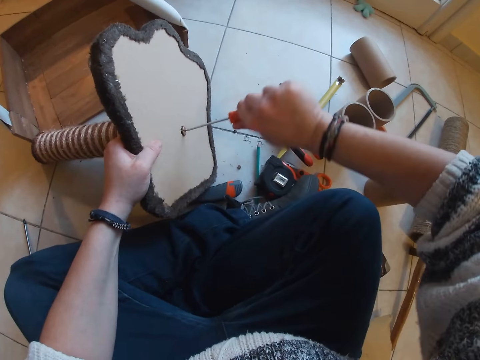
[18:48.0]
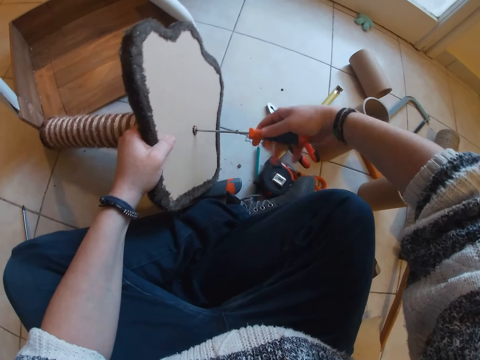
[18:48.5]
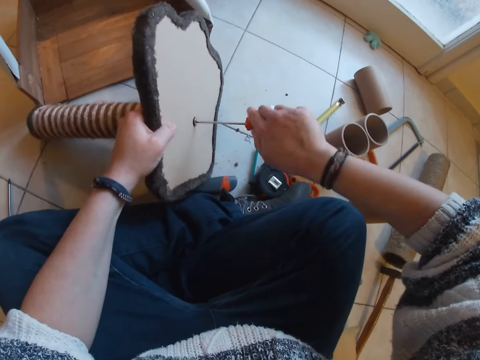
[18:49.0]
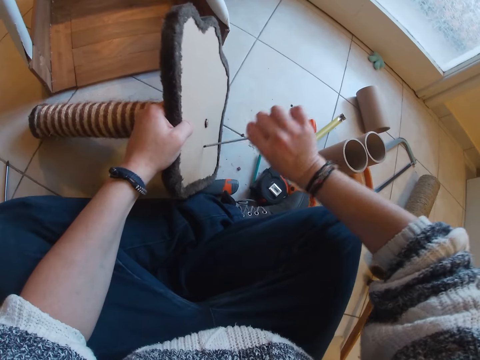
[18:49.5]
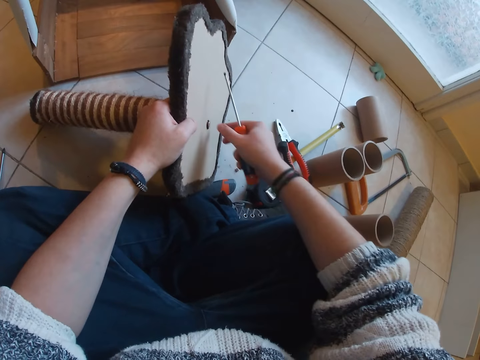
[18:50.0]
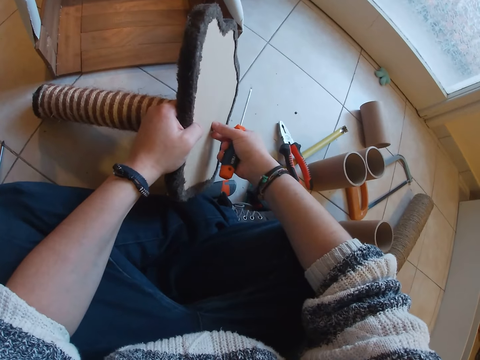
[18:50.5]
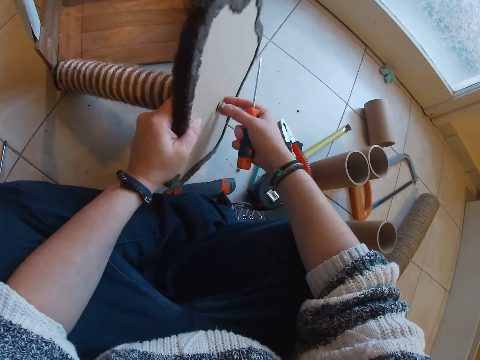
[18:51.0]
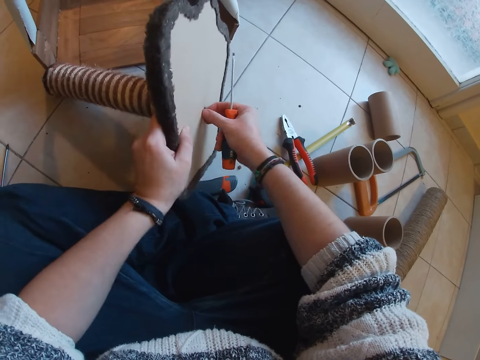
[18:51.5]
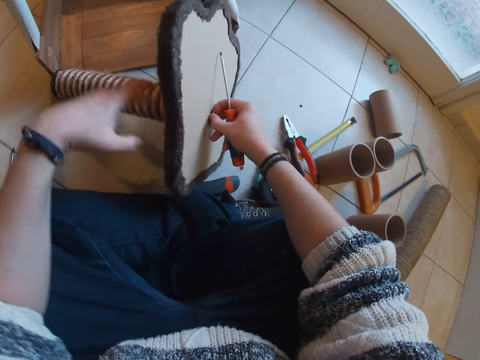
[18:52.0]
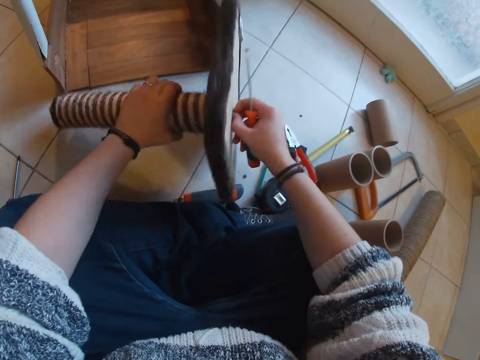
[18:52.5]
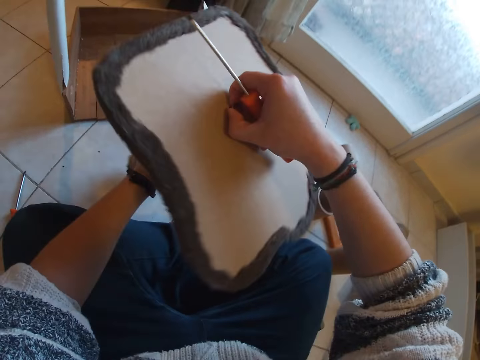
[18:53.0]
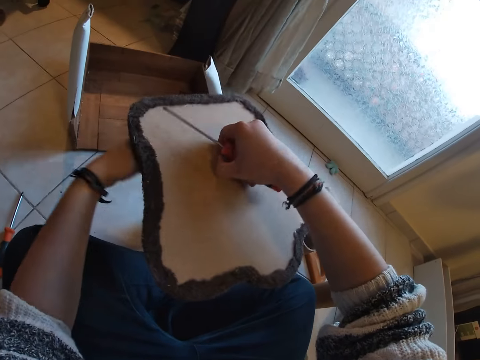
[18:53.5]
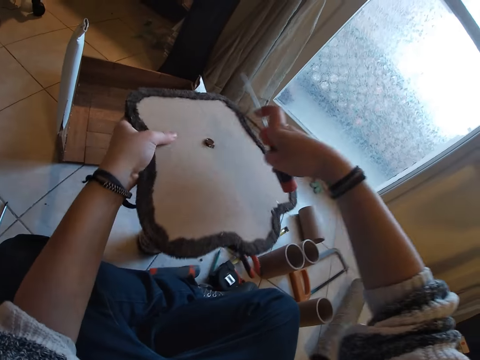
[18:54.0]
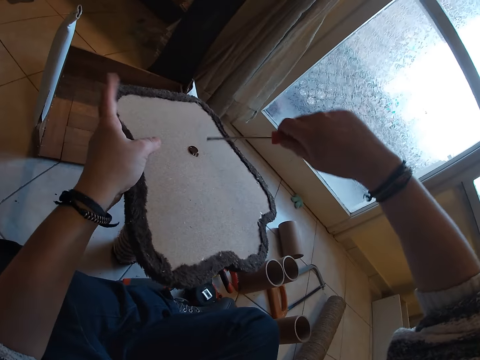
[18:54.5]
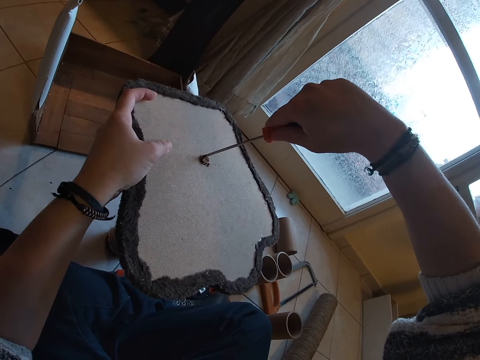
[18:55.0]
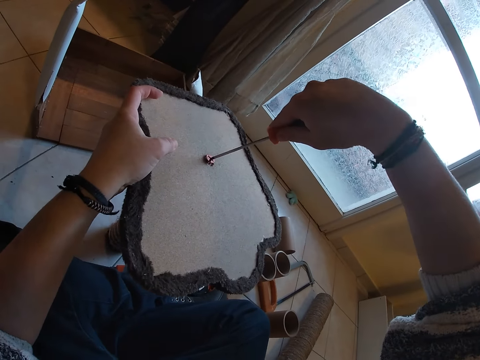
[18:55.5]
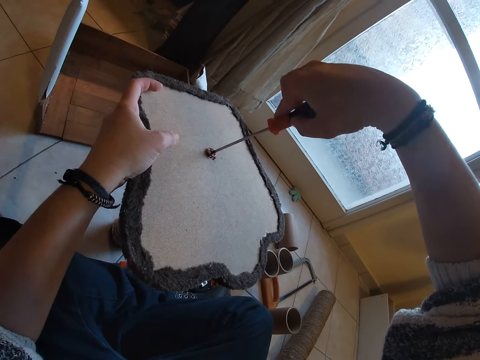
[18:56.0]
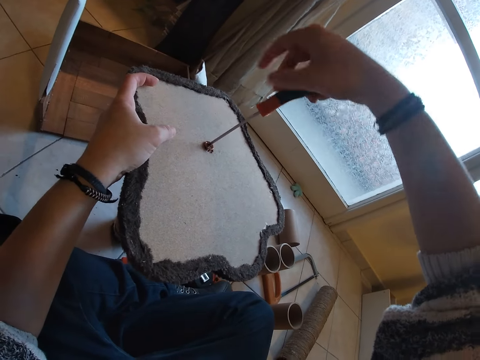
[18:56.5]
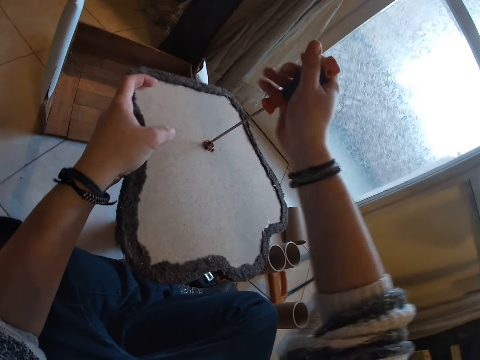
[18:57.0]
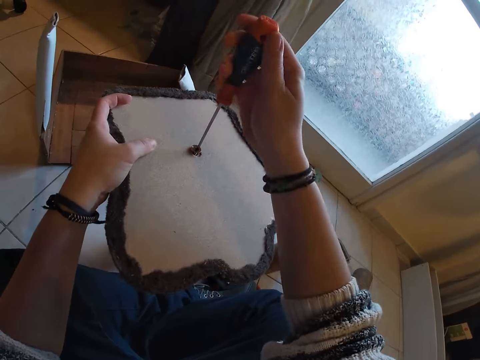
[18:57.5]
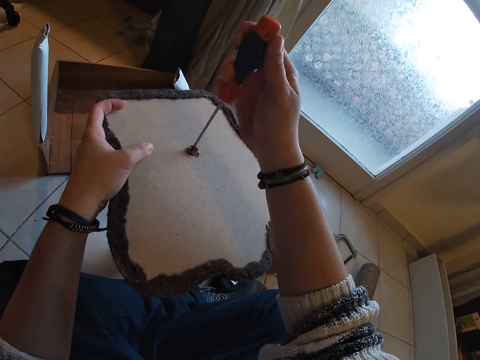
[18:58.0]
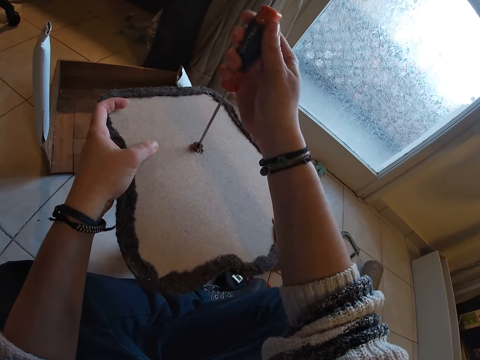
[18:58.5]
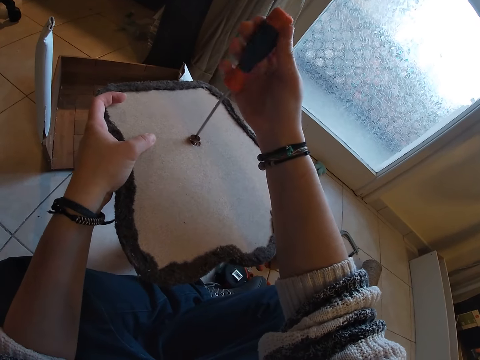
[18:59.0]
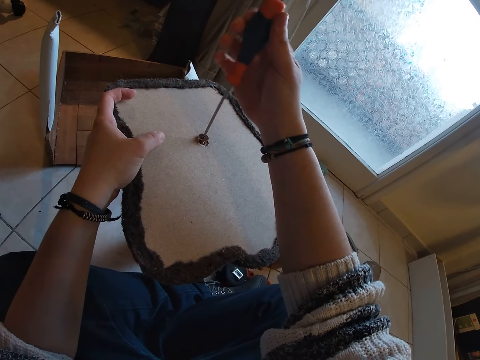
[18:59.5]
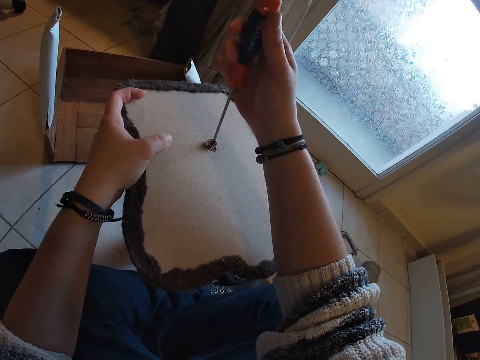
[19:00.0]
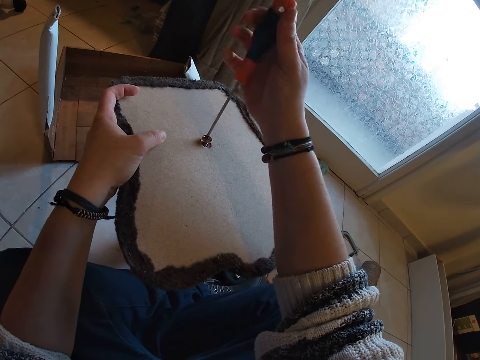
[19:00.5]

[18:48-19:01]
The camera wearer unscrews the bolt from the stand with her right hand. She straightens the stand. She lifts the stand with her left hand. She unscrews the bolt from the stand in her left hand with the screwdriver in her right hand. She adjusts the screwdriver on the stand.

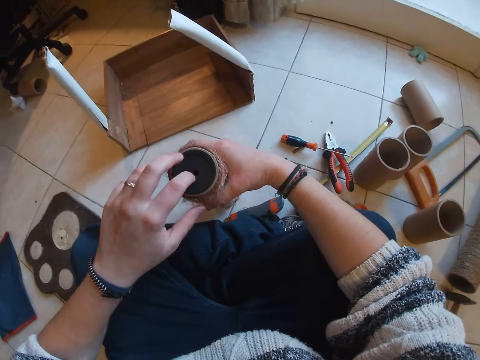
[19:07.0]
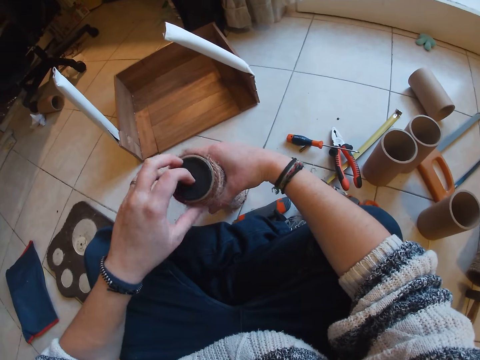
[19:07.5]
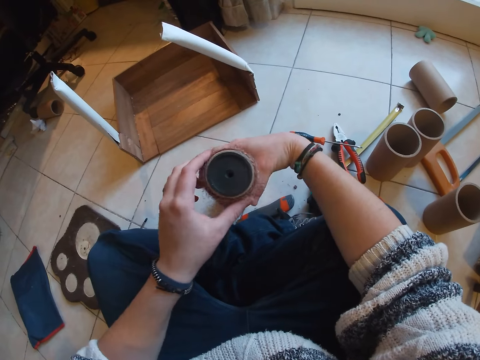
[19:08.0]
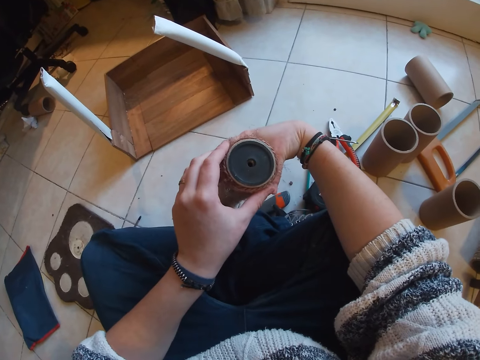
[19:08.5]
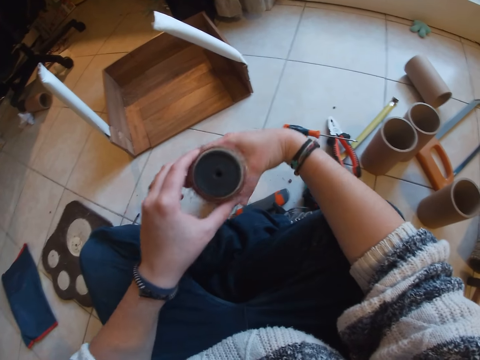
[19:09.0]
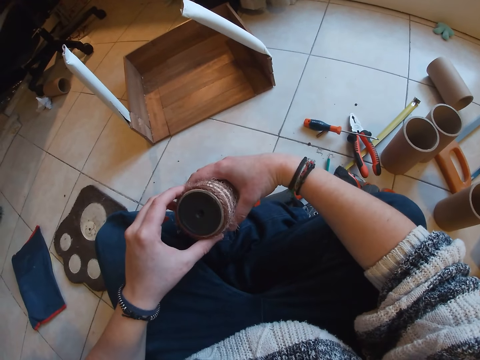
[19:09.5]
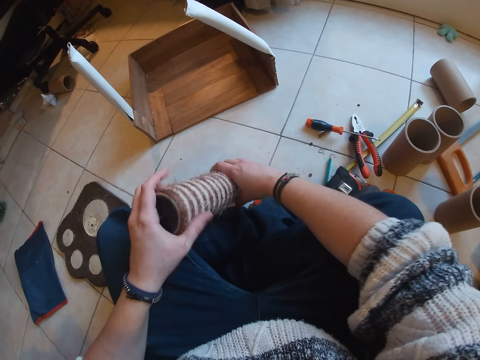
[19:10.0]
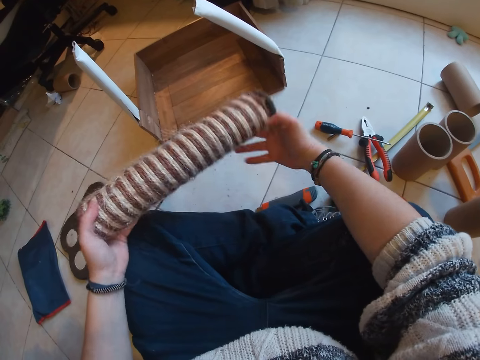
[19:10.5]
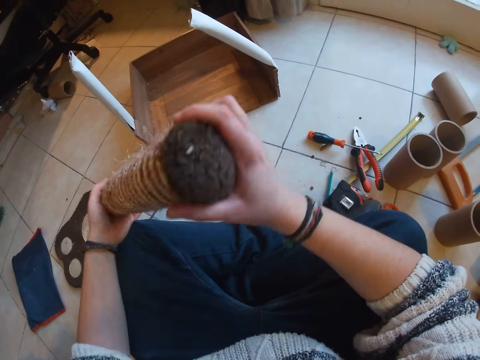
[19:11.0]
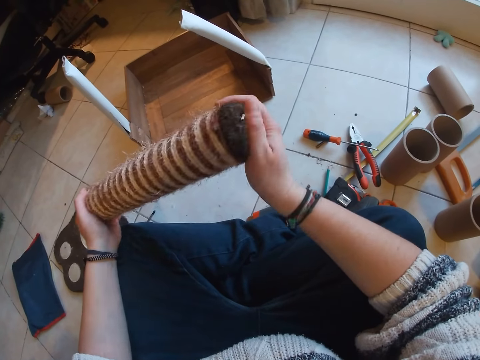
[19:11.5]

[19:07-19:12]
The camera wearer examines a tube with her left fingers. She holds the tube with her left hand. She looks at the part of timber. She examines the tube with both hands.

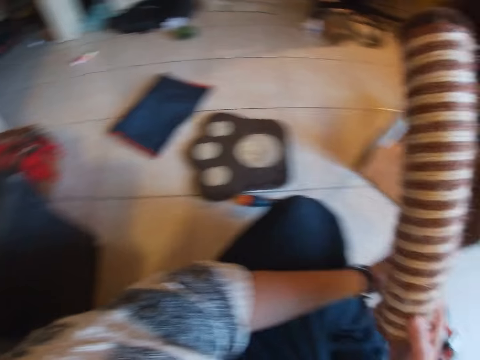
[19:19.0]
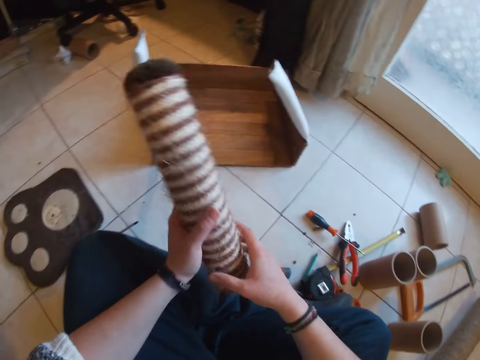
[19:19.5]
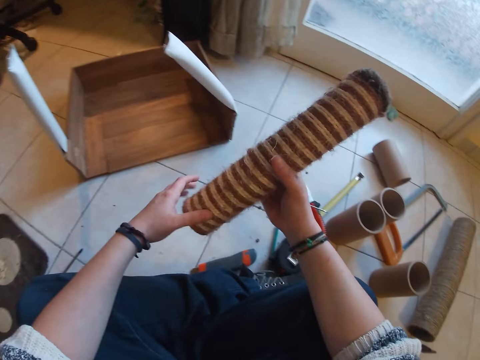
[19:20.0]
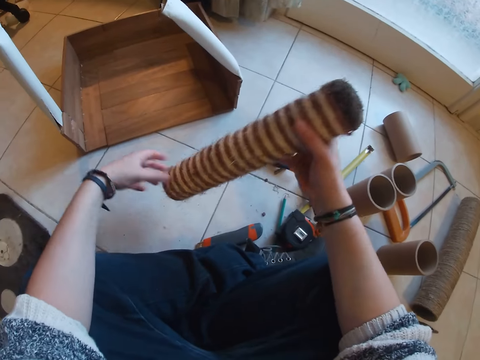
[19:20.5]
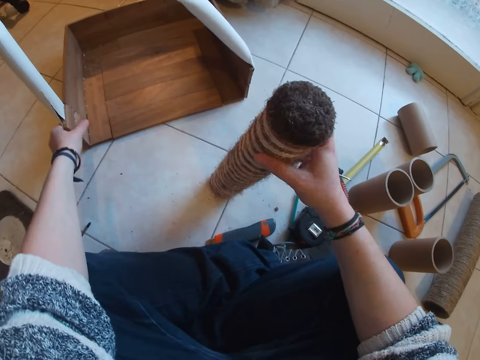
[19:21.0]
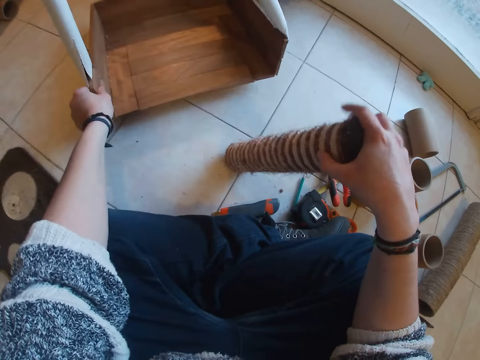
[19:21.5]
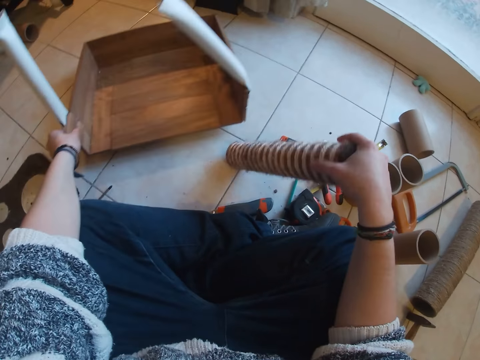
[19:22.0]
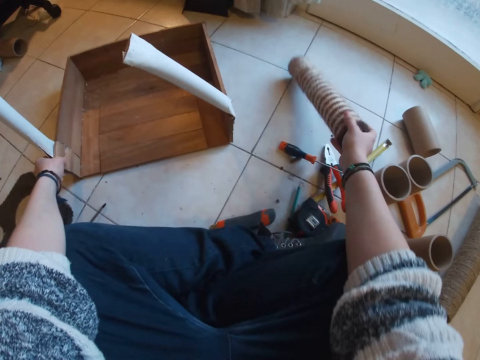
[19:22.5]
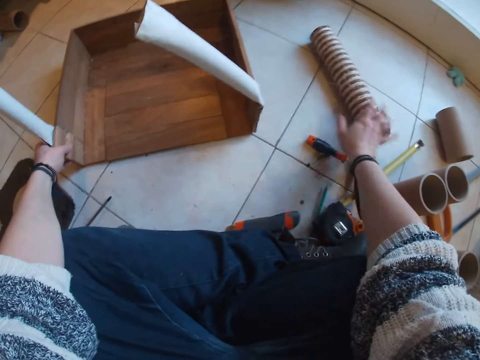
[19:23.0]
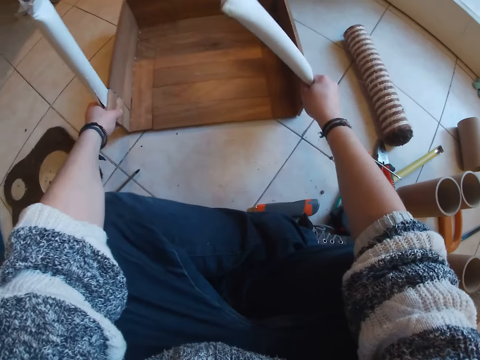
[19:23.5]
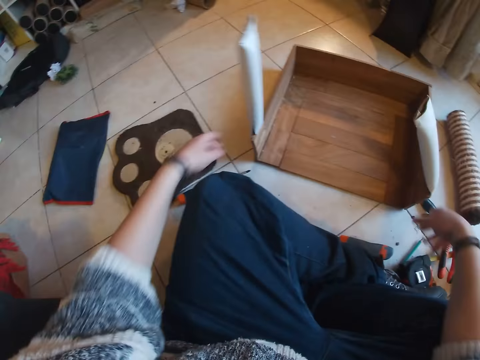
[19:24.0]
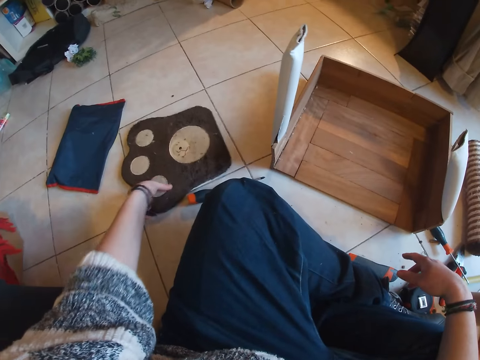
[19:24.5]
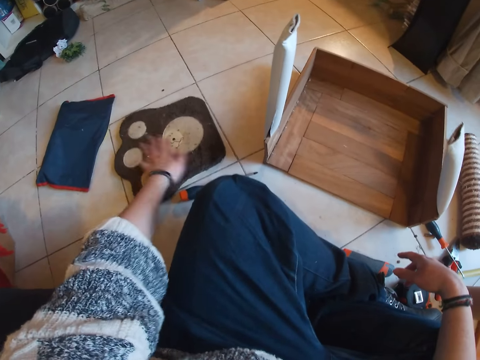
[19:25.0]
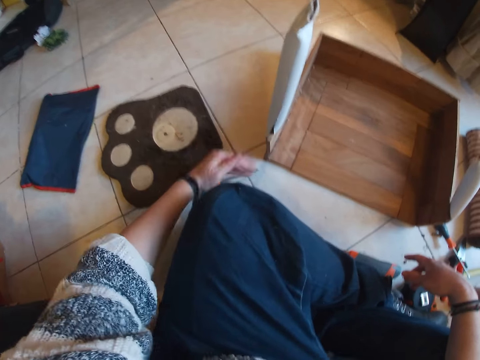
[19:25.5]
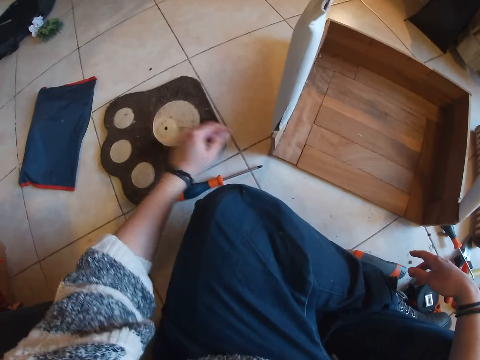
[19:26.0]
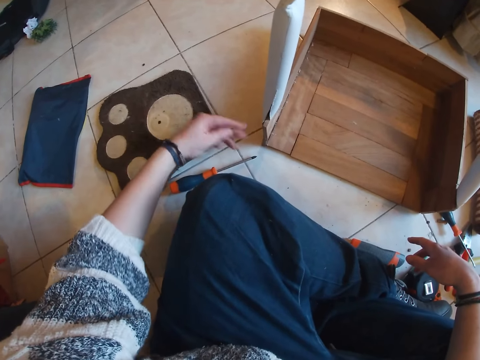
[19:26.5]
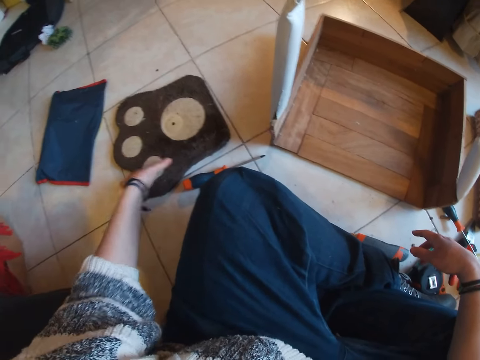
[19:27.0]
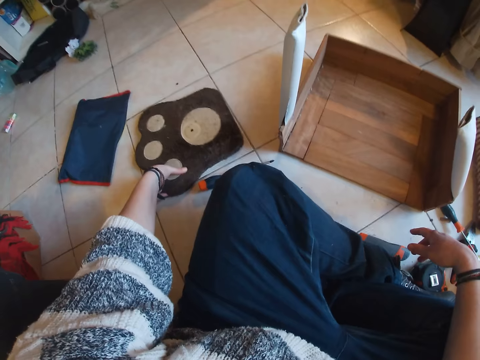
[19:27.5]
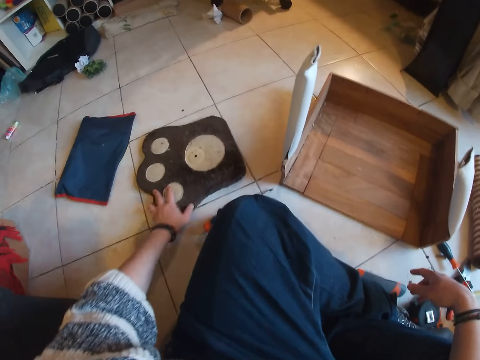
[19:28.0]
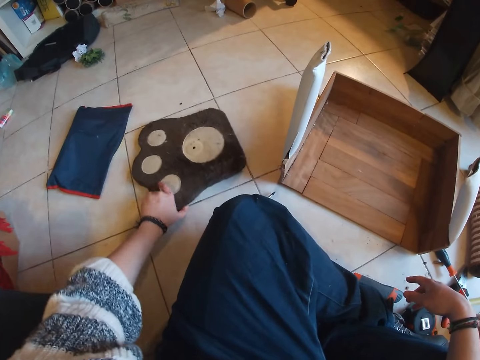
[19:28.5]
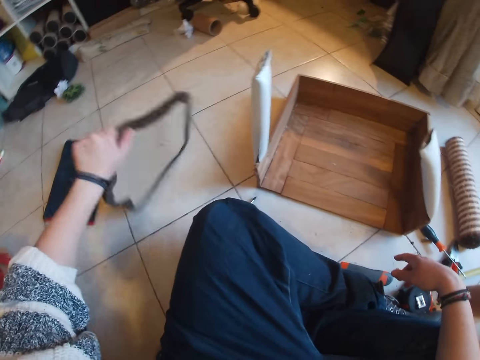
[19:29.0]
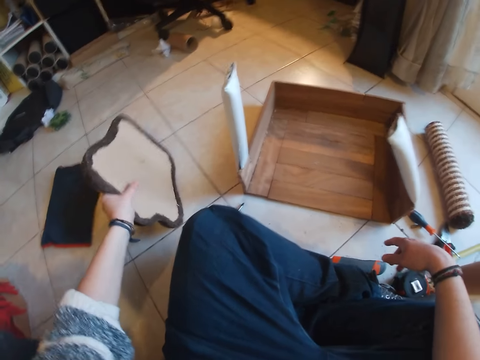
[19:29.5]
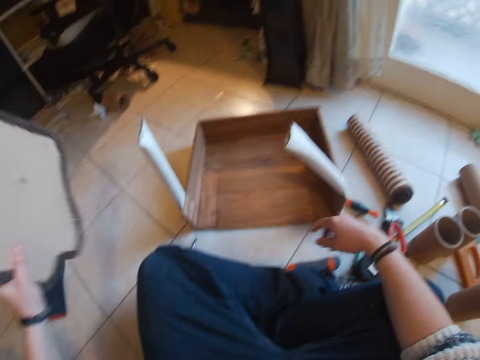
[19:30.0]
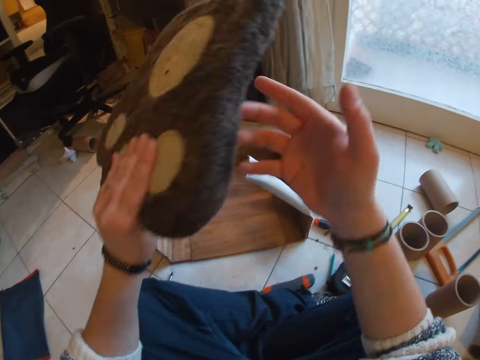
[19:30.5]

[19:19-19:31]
The camera wearer places the tube in her right hand on the floor. She picks timber from the floor. She drops the tube in her right hand on the floor. She moves the box with both hands. She removes dirt from the board with her left hand. She picks the board from the floor with her left hand.
